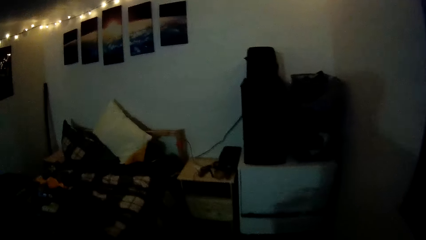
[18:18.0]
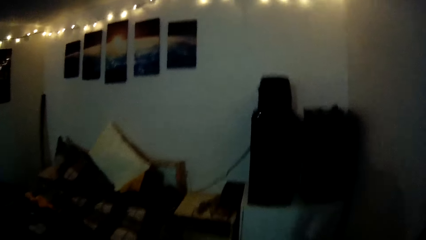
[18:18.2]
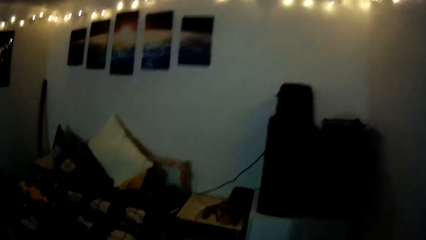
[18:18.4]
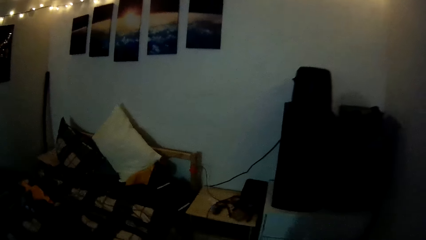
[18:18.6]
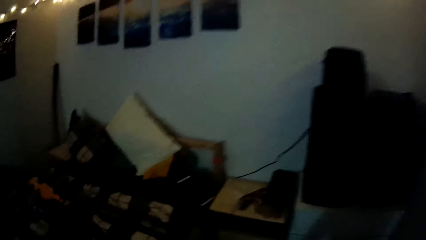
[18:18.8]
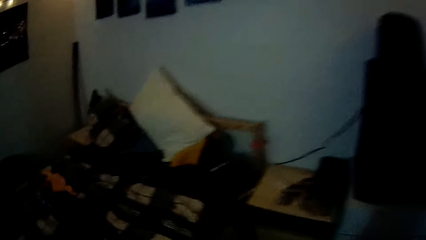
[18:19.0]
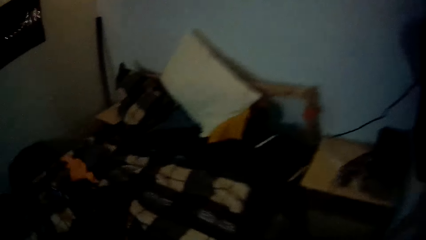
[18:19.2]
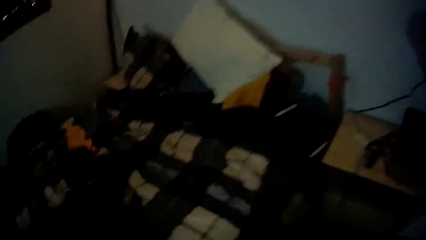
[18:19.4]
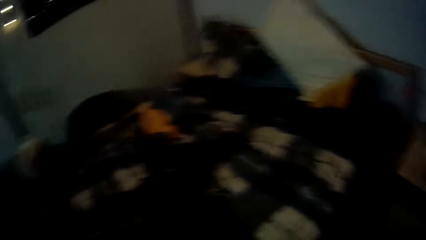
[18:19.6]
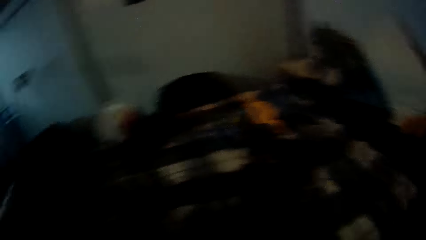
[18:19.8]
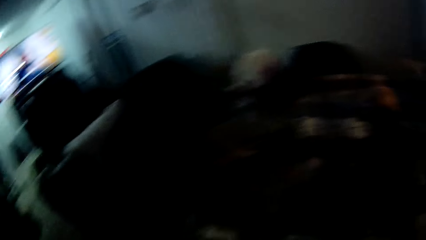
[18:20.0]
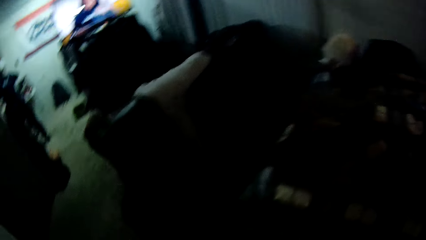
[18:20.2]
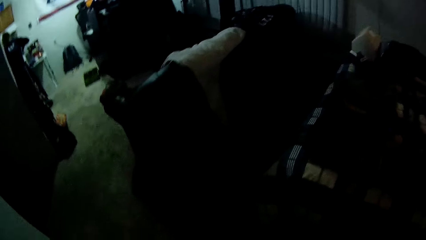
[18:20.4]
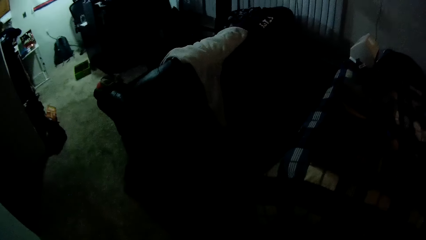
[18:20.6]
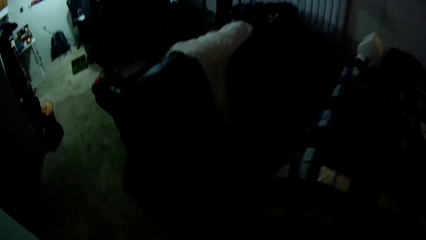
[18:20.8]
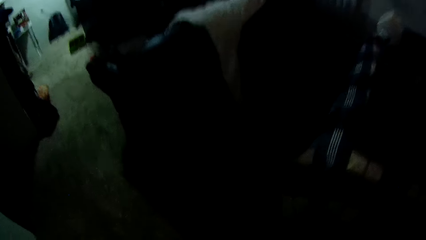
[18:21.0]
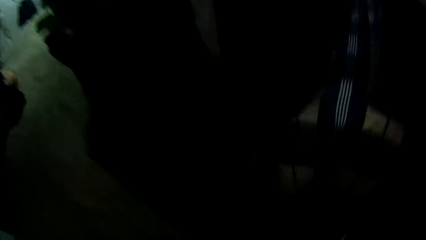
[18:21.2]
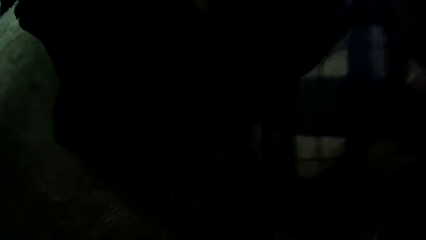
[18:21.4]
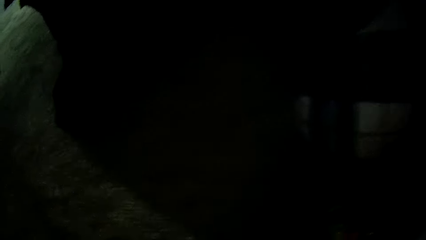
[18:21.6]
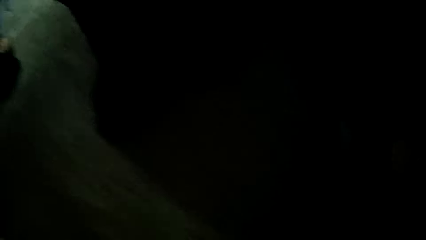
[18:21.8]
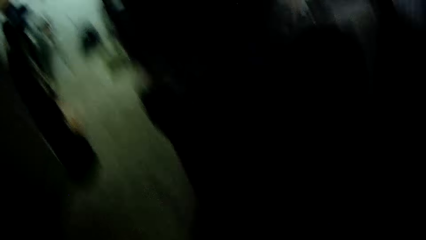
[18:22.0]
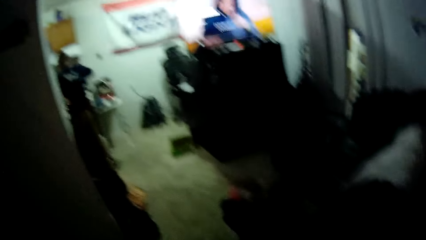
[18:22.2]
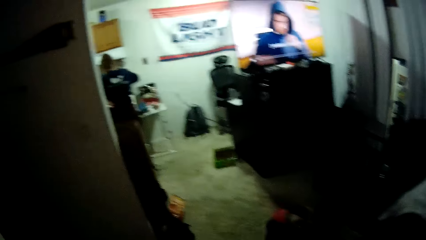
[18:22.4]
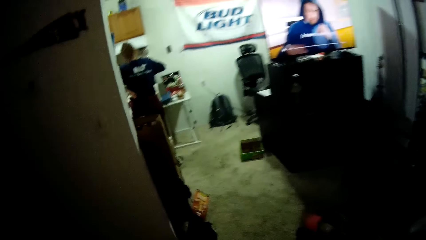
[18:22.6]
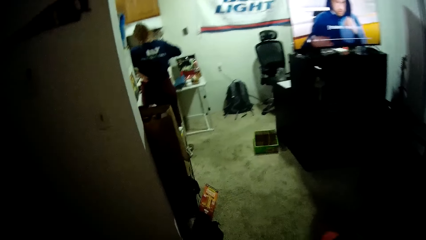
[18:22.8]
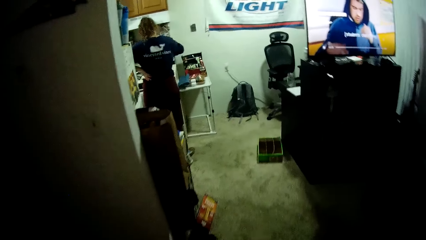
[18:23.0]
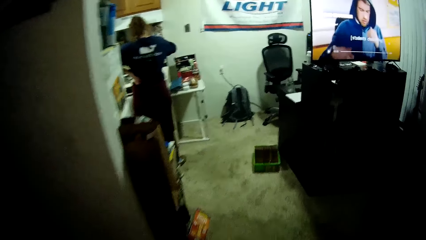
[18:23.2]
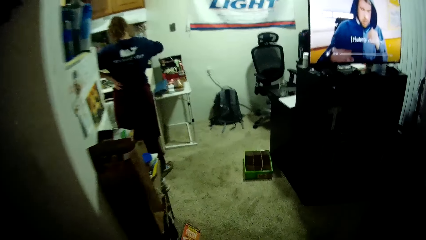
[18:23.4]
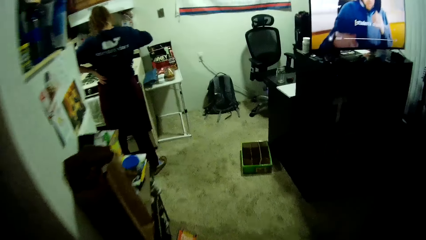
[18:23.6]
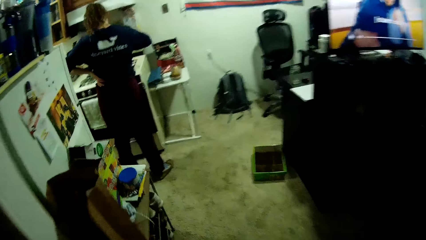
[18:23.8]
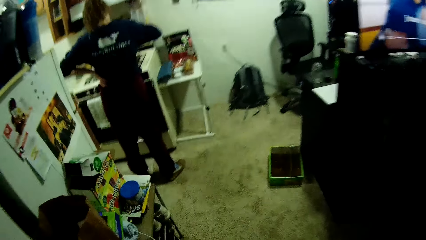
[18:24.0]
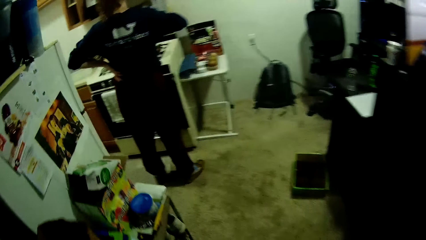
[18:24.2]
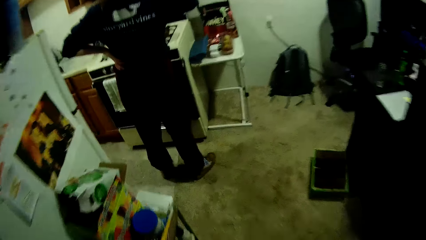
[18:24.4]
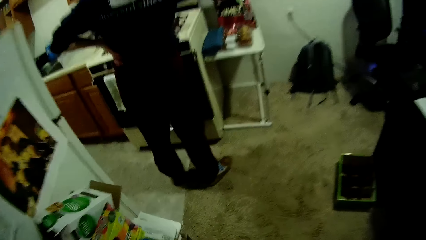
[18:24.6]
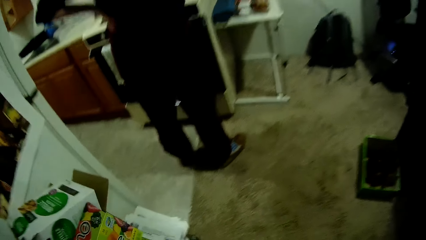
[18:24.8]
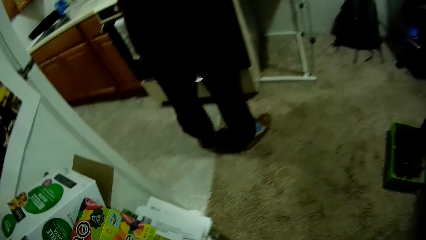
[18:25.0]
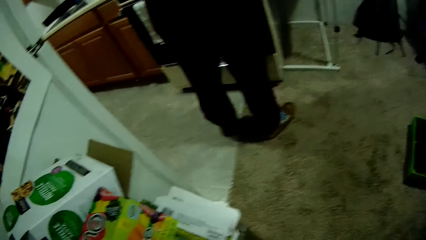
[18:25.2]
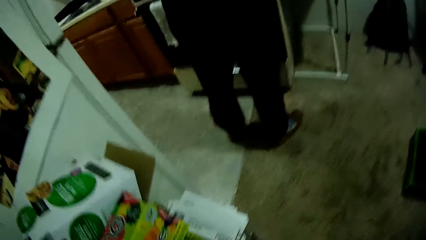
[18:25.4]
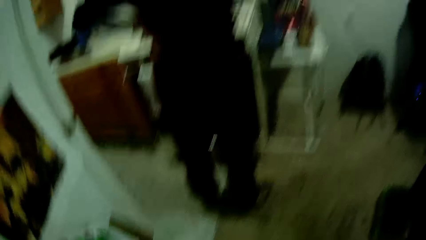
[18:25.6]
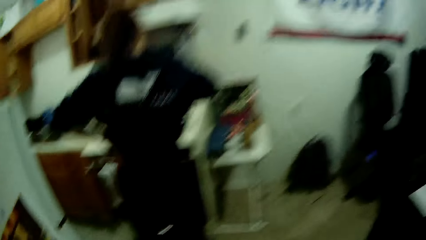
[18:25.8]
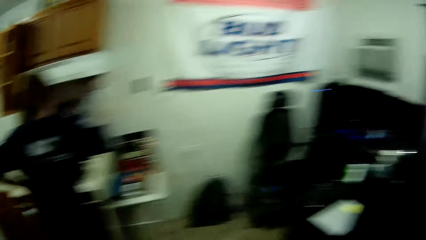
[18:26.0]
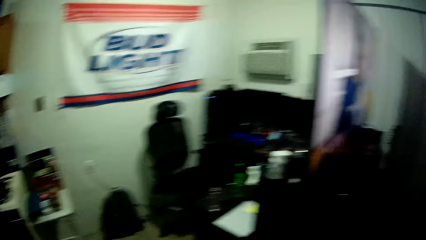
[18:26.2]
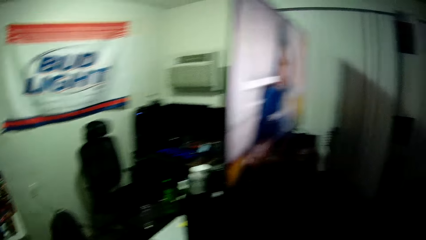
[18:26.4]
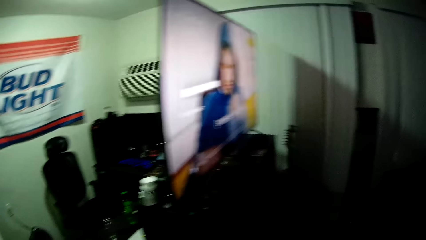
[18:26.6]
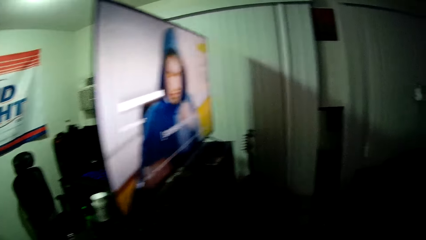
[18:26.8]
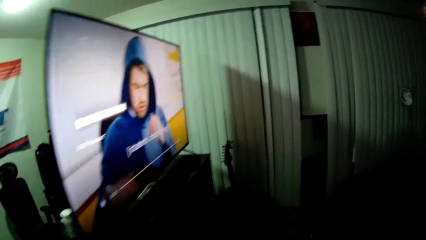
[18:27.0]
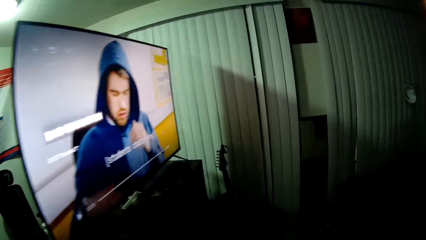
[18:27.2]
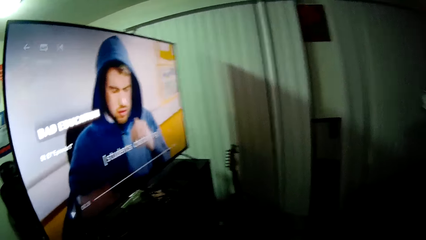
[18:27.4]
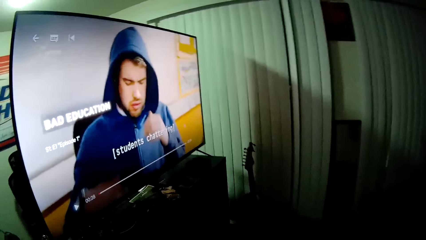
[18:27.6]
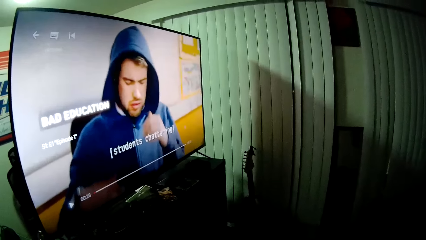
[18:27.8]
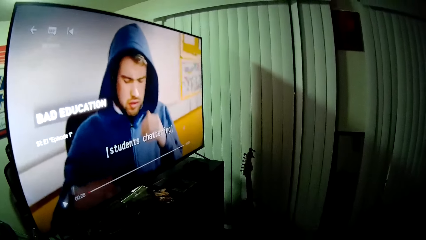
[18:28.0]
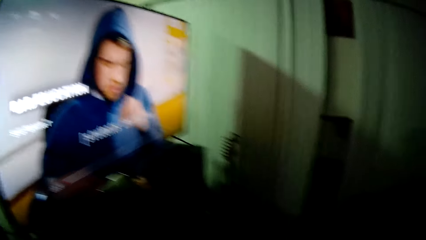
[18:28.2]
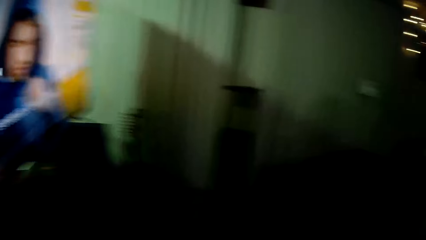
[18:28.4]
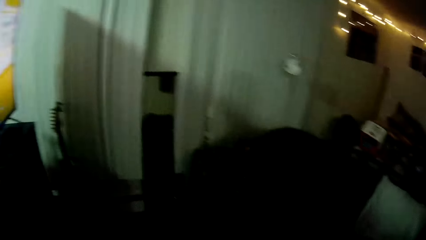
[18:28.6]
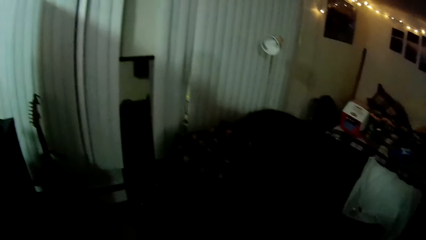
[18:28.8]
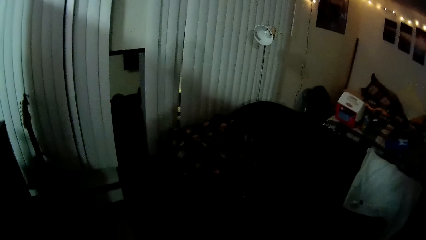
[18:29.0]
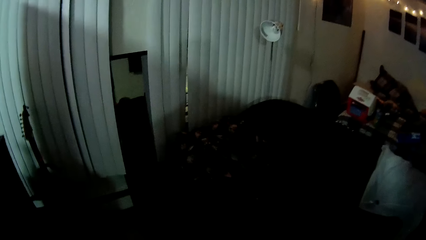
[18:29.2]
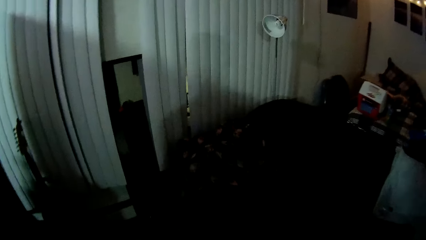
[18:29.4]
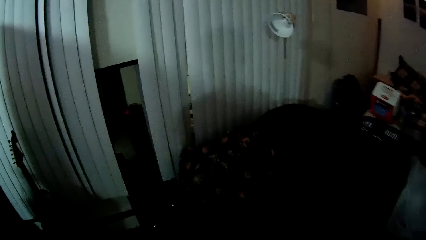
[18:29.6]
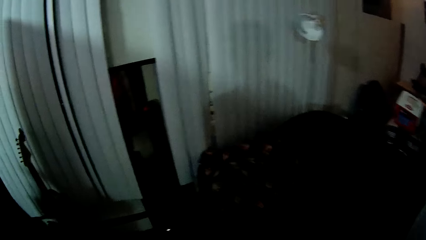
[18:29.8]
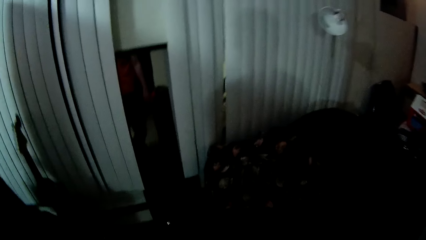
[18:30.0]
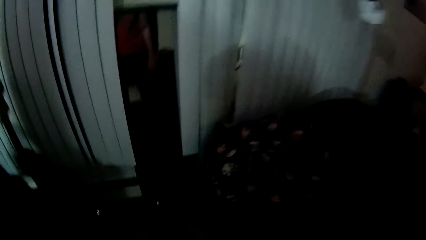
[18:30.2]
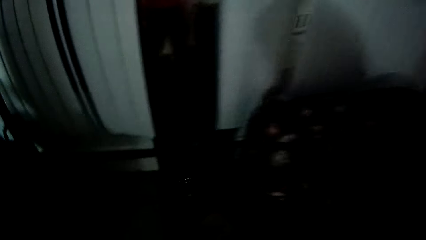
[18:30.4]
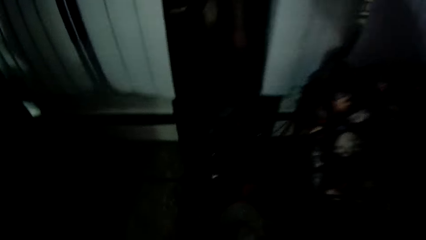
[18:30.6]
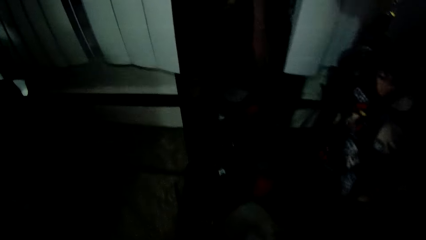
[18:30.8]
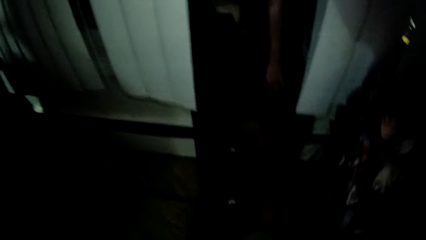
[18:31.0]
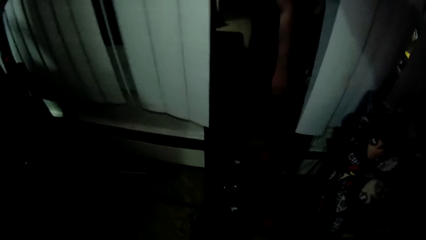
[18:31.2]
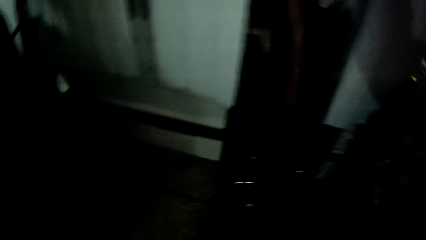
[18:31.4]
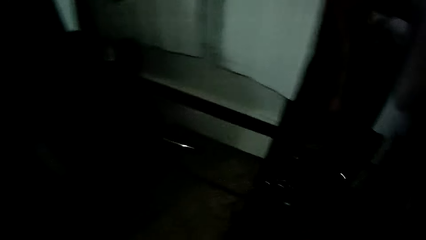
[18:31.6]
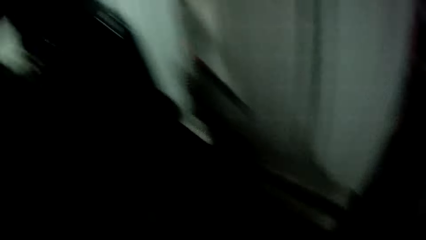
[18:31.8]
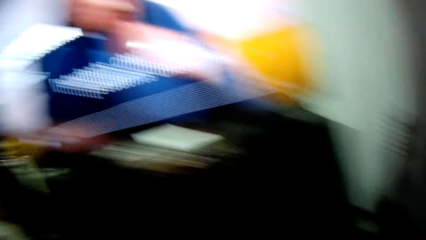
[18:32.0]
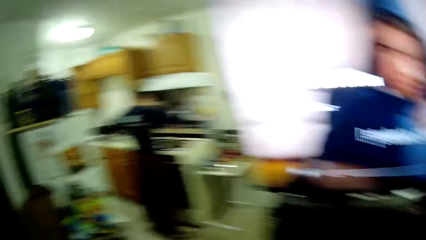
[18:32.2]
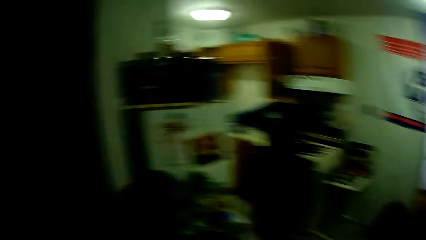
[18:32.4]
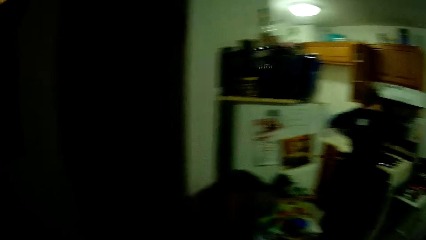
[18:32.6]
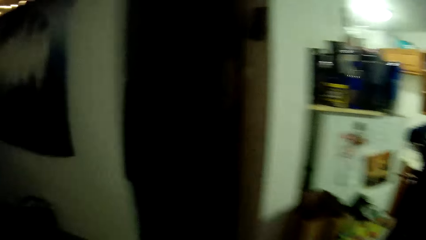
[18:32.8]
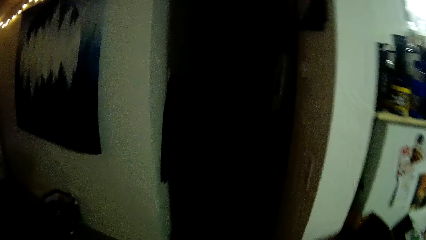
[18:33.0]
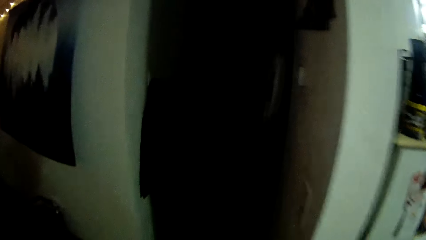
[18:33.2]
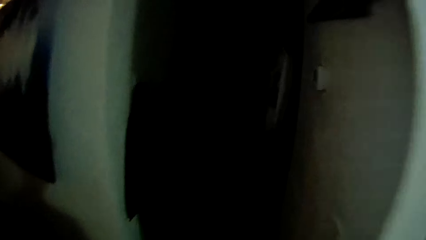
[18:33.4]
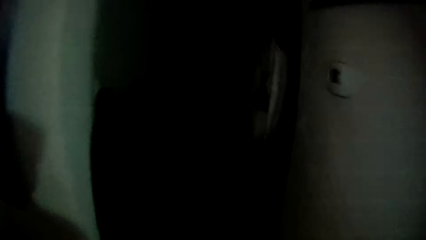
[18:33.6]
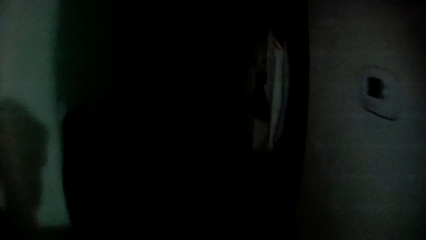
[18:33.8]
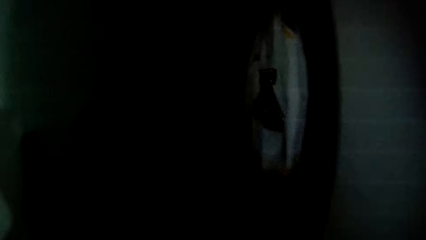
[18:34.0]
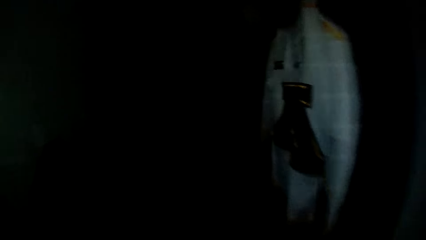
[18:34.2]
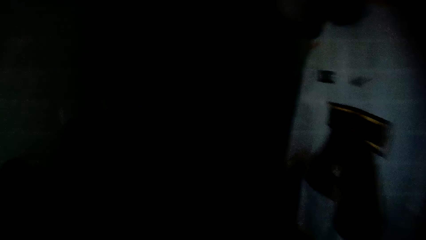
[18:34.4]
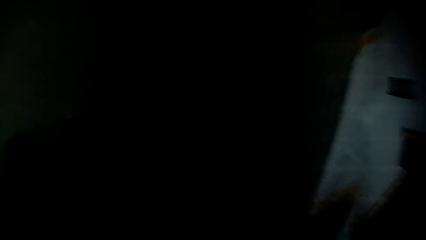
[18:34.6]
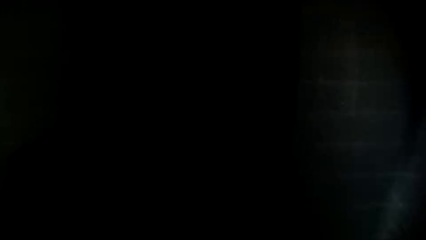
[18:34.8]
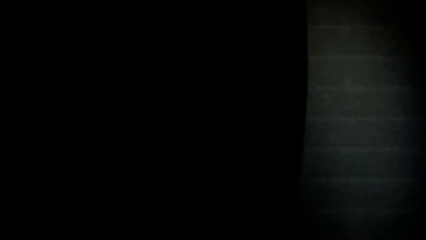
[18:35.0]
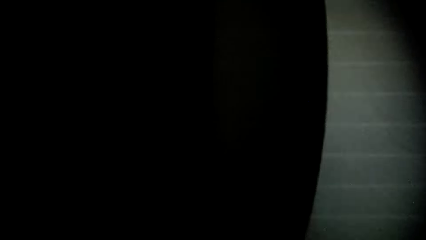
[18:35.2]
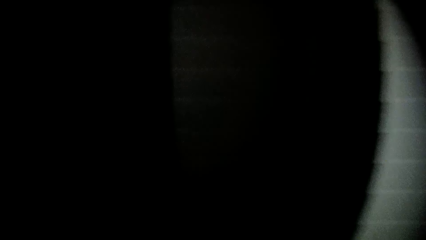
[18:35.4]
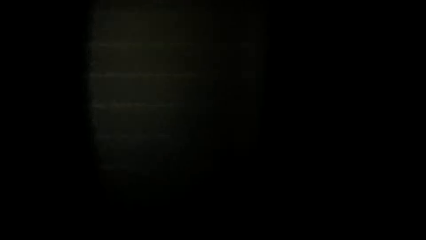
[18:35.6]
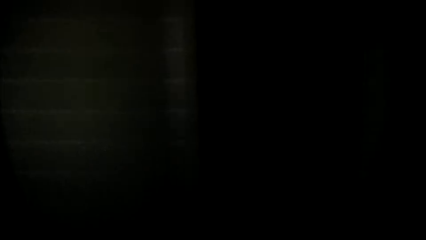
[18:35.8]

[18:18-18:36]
The camera wearer stares at his bed. He looks away from his bed. He bends towards the floor. He stands up. He walks away from the bed. A man stirs food in the pot on a cooker in the kitchen with a spoon in his right hand. The camera wearer turns towards the television. He walks towards the windows. He bends towards the floor. He picks up something on the floor. He stands up and walks away from the windows.
